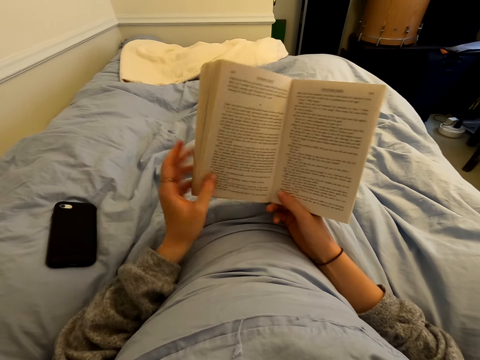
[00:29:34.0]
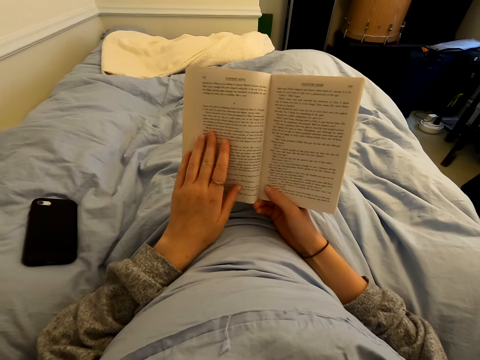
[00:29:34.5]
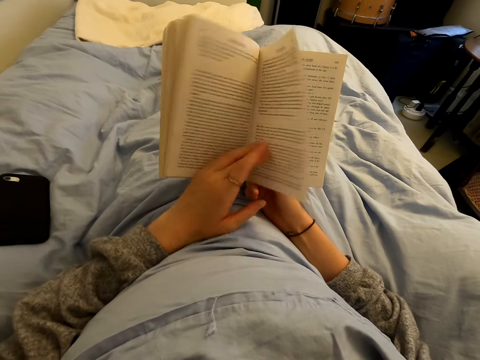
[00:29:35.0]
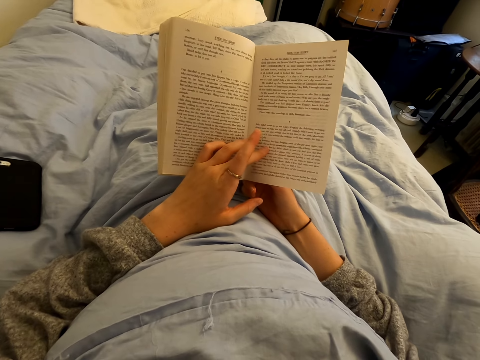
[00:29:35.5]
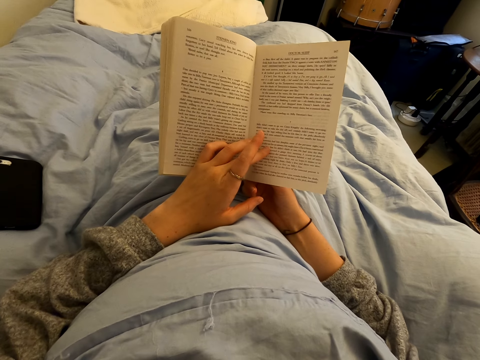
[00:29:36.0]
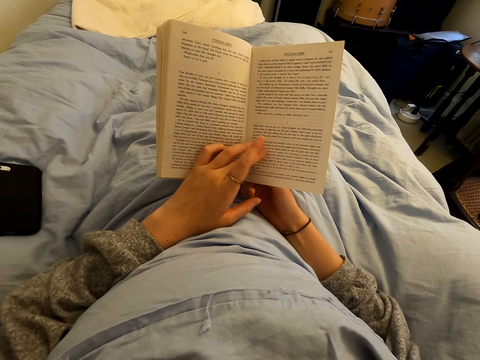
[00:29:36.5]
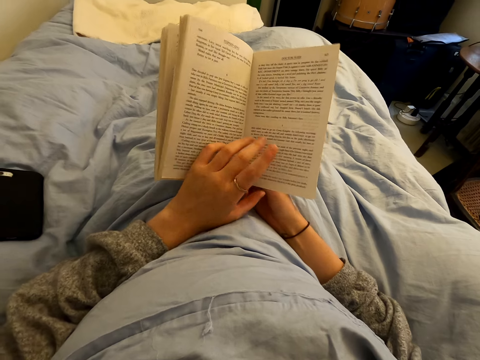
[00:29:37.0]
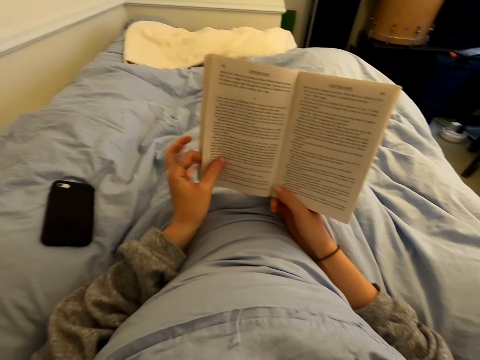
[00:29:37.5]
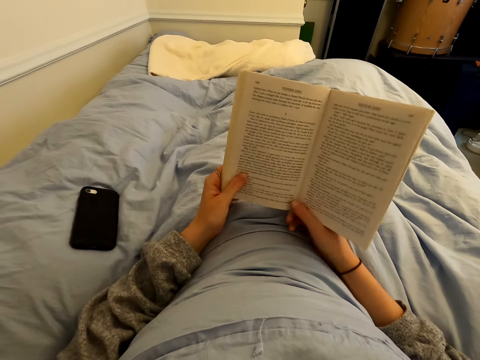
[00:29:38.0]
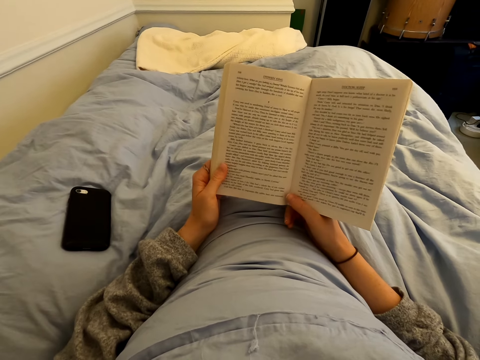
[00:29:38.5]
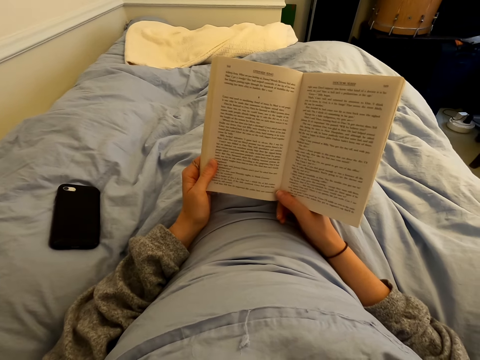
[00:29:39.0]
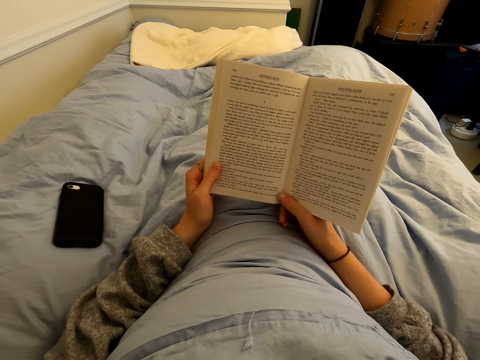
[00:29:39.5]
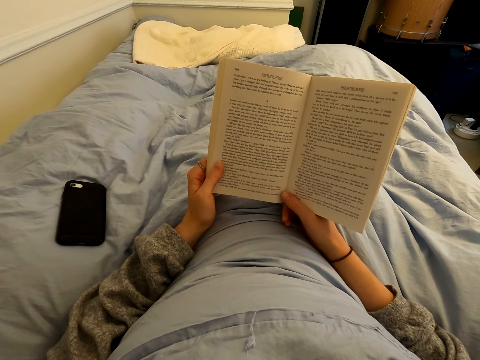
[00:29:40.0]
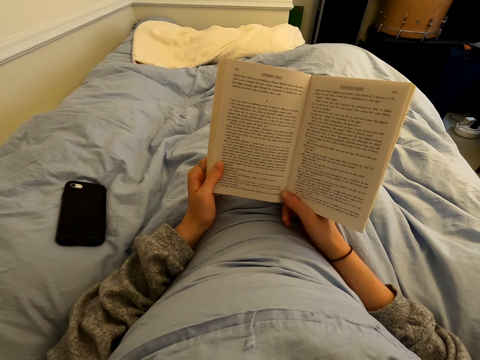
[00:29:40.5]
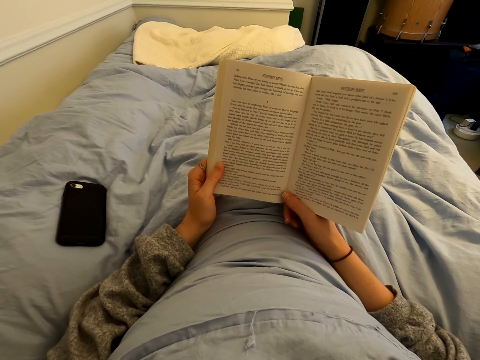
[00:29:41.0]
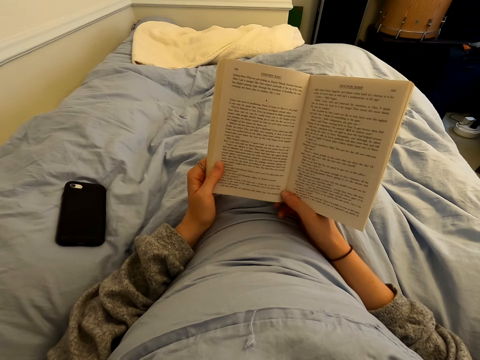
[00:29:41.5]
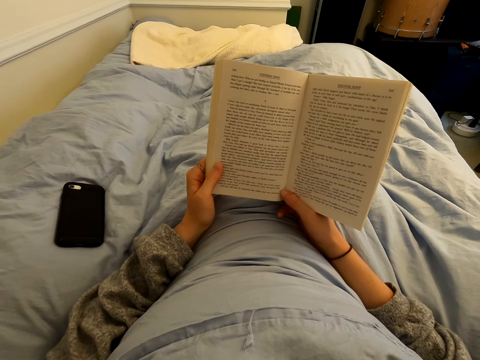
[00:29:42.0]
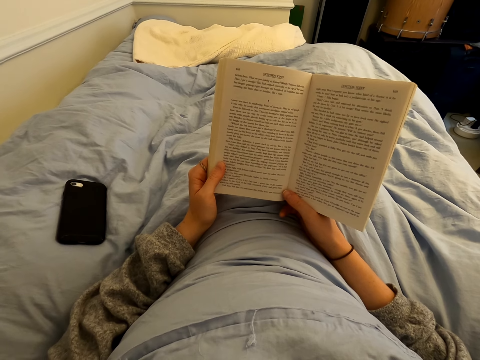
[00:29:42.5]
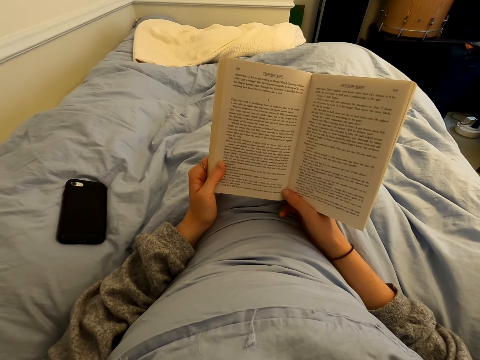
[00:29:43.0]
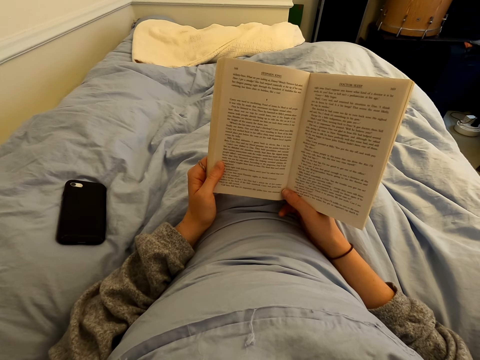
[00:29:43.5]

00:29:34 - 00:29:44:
The camera wearer turns a previous page of a book. They read the book. They turn another page of the book. They read the book.

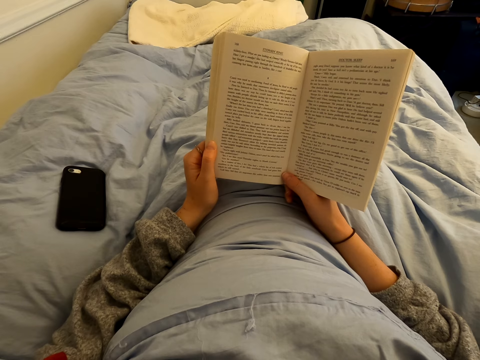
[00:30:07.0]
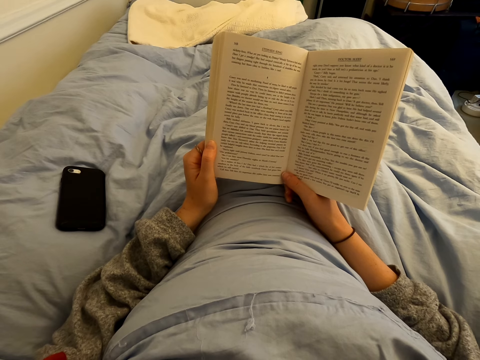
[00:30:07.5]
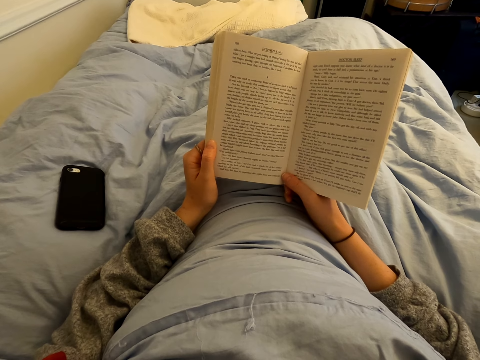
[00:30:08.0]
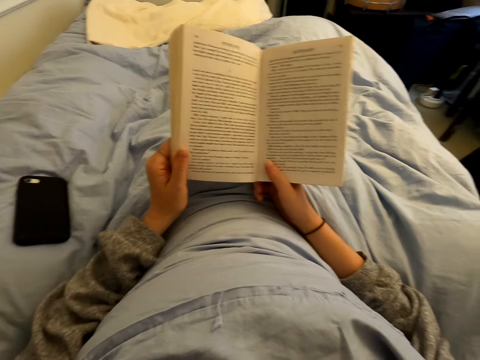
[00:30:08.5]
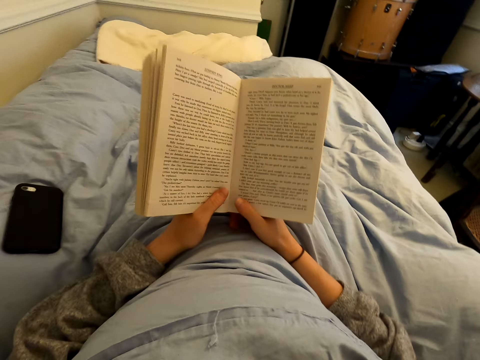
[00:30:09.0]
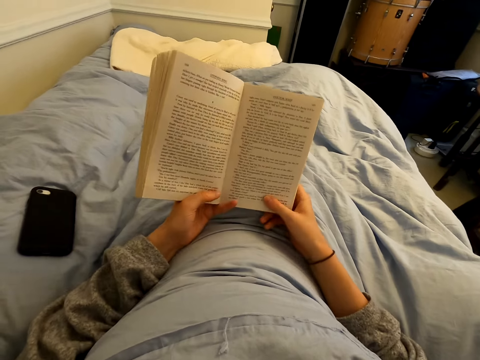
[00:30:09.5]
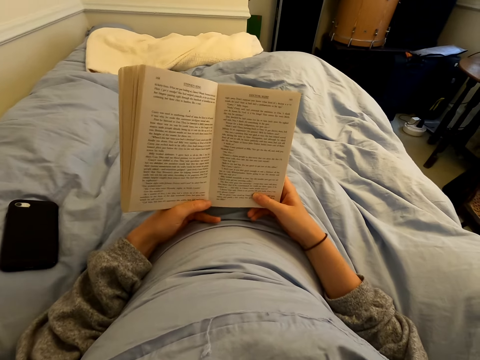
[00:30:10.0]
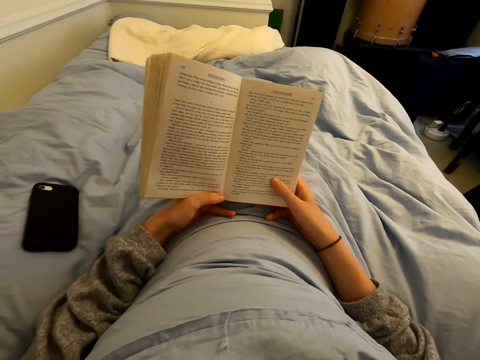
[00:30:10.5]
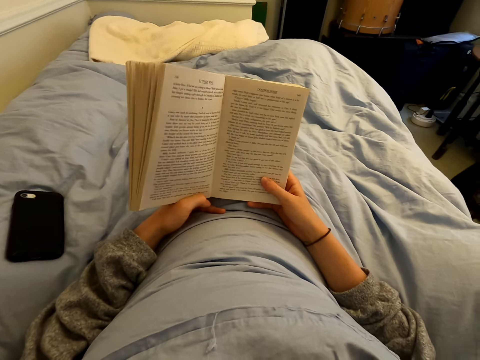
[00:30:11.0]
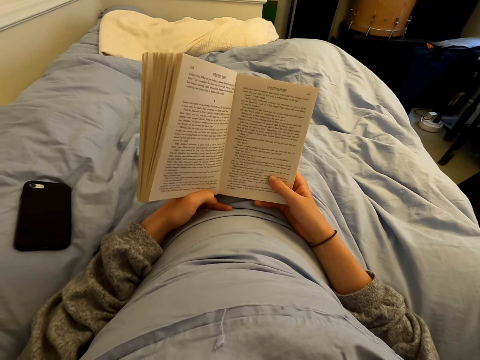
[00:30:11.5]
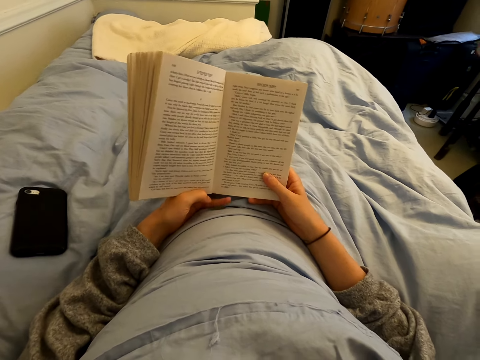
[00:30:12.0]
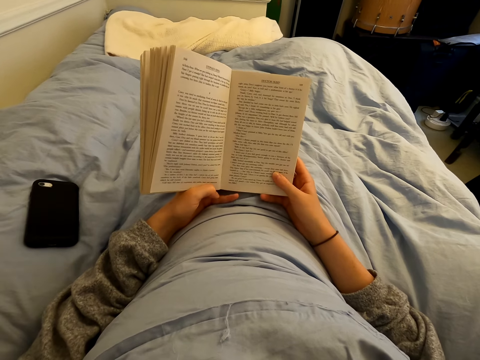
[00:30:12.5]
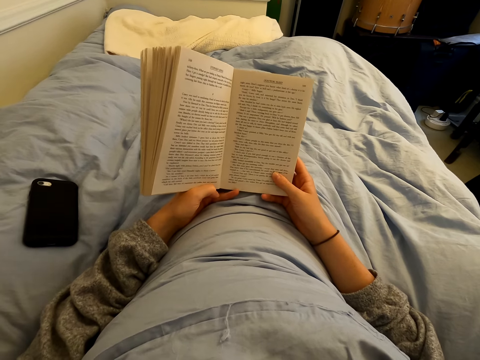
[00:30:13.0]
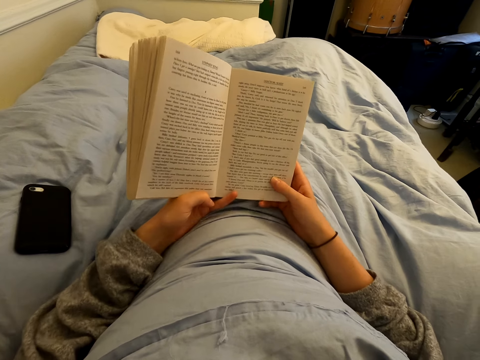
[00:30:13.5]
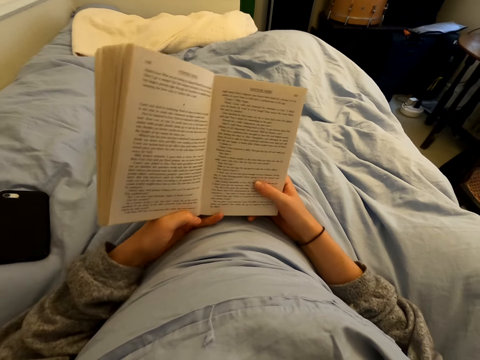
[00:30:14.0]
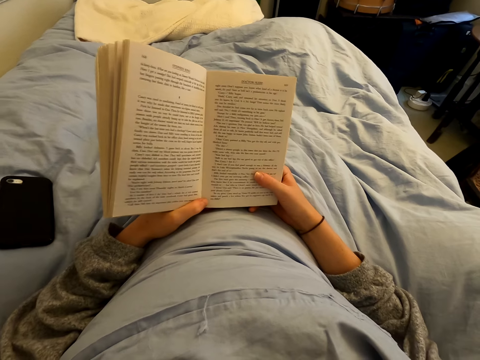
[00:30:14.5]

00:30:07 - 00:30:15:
The camera wearer straightens hands. They read a book.

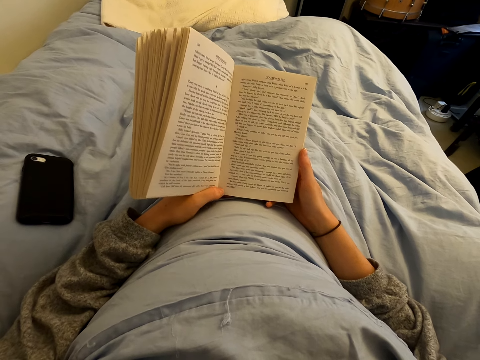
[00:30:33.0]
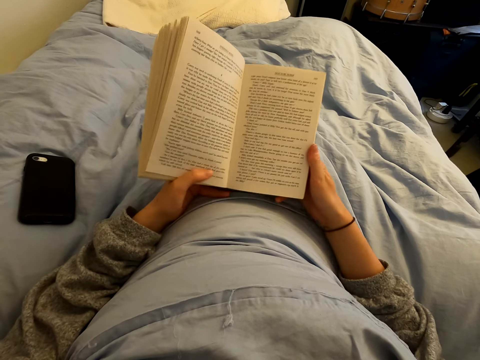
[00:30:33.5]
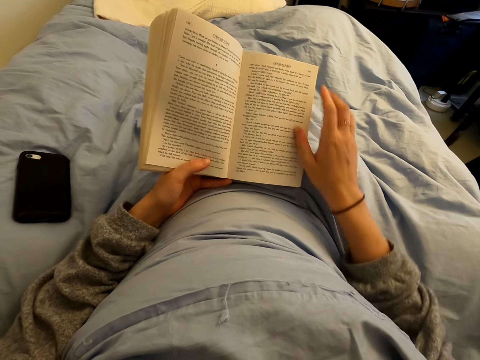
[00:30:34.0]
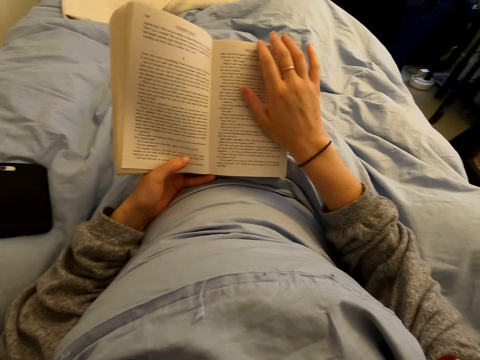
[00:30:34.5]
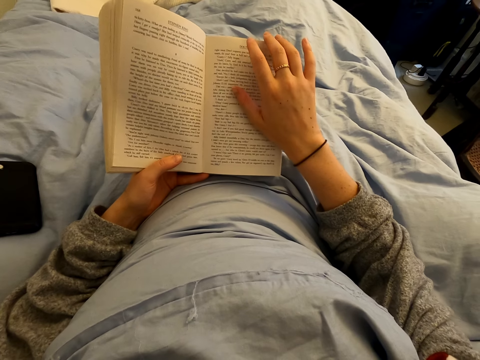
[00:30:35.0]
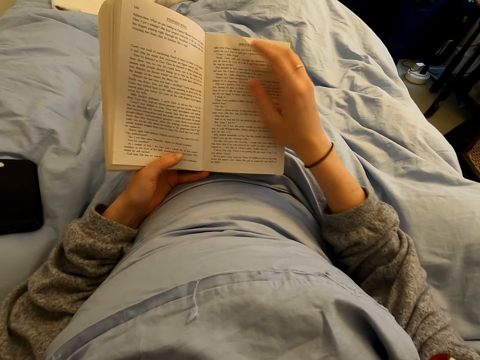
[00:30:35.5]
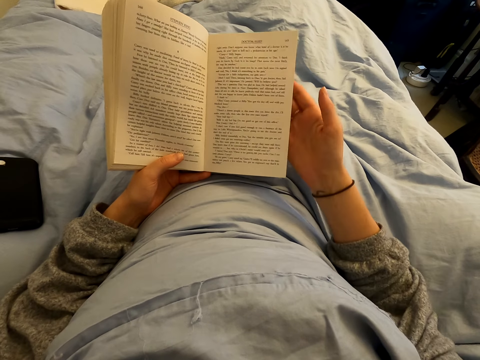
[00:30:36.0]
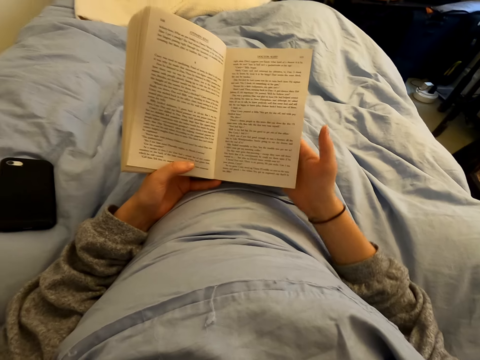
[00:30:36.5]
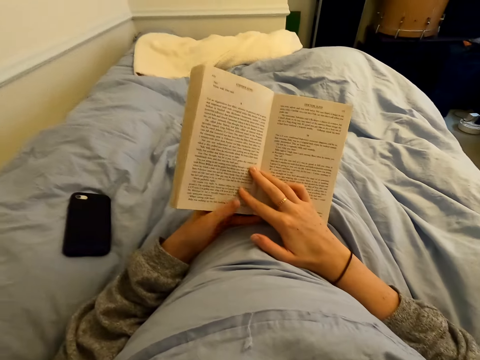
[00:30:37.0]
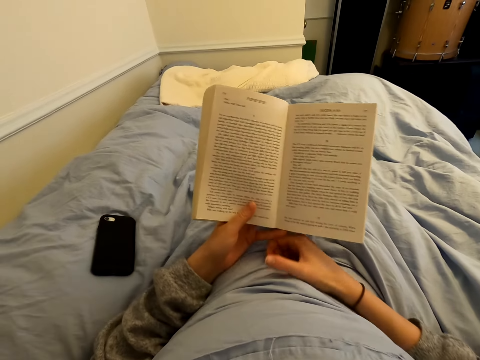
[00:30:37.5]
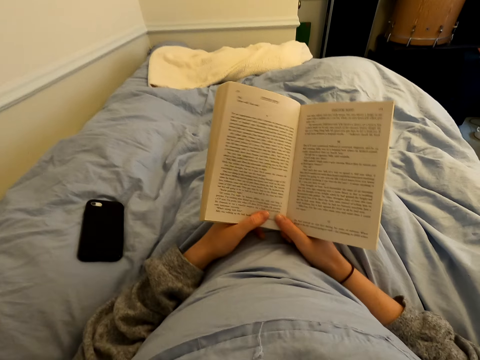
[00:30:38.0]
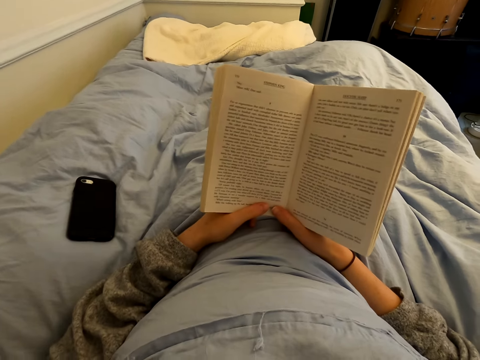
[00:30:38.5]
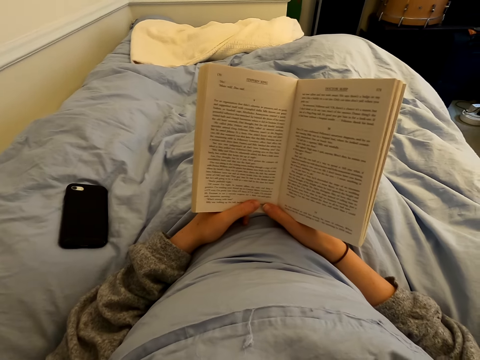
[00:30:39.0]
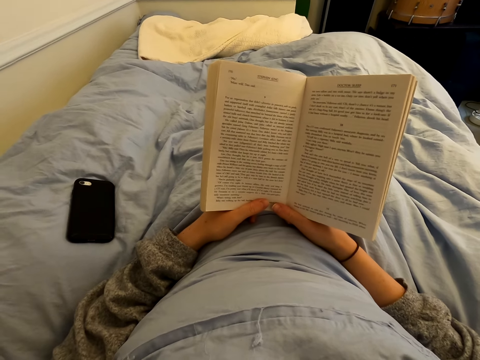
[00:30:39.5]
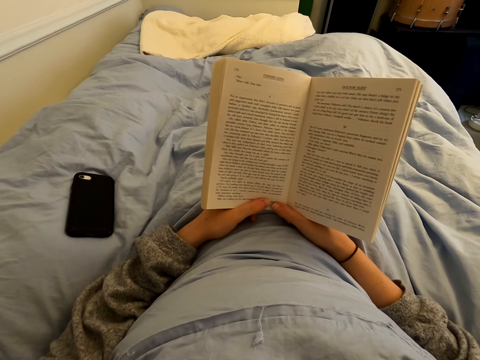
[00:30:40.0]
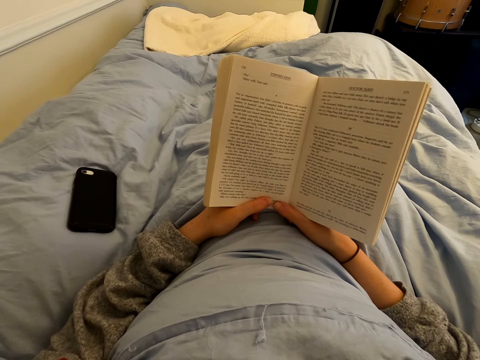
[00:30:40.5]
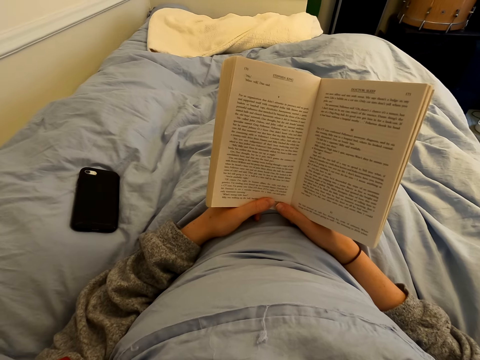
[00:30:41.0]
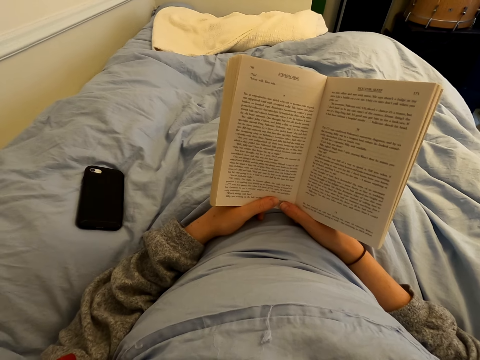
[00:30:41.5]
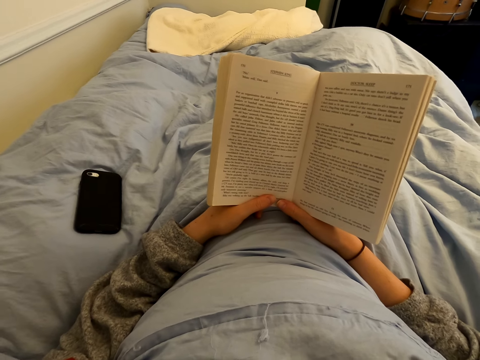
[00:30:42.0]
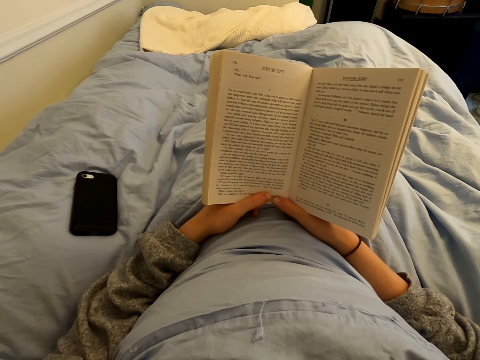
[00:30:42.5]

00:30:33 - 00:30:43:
The camera wearer turns another page of a book. They read the book.
